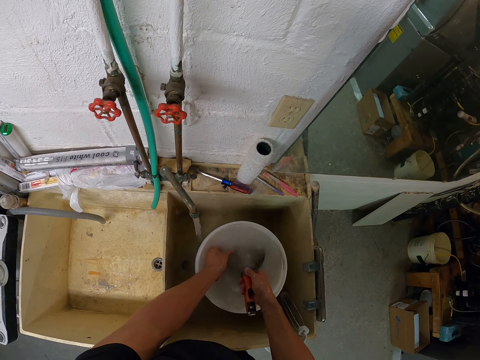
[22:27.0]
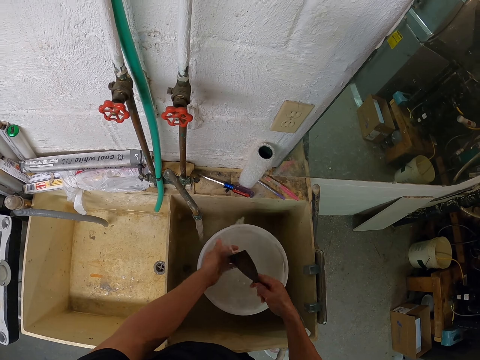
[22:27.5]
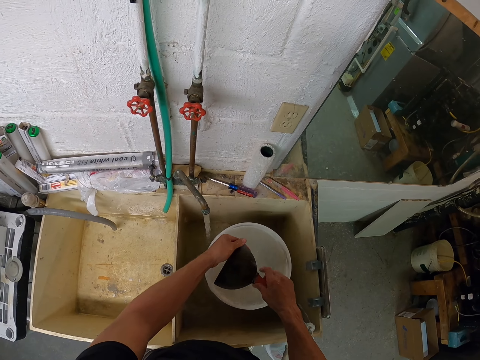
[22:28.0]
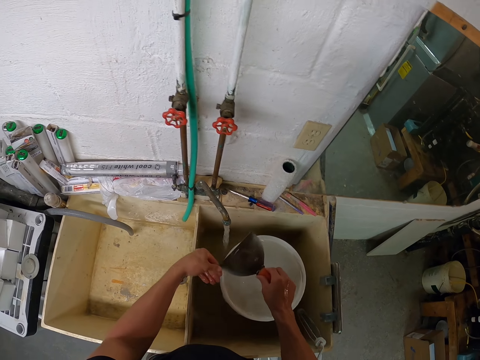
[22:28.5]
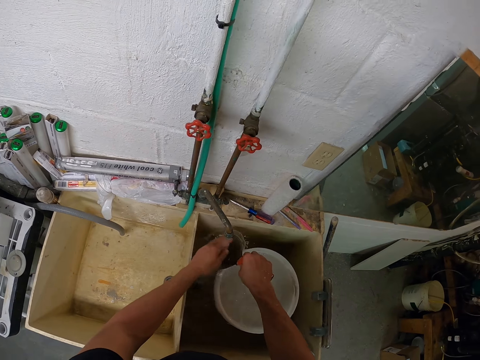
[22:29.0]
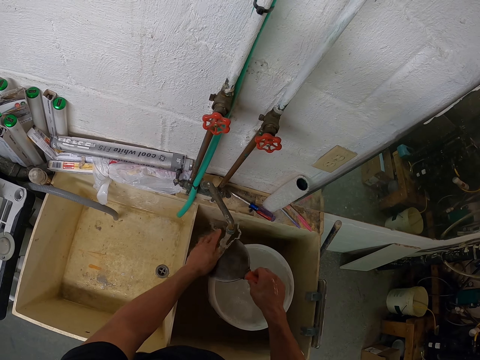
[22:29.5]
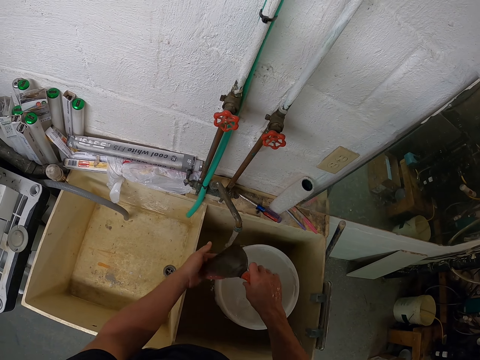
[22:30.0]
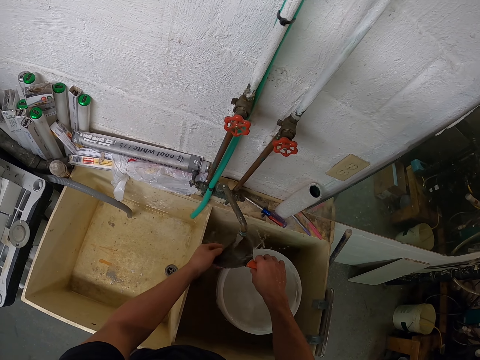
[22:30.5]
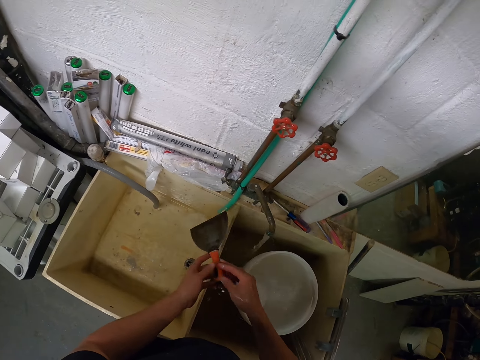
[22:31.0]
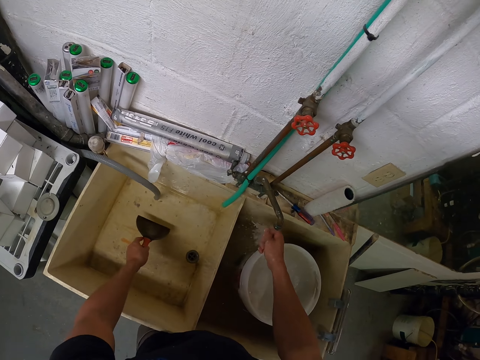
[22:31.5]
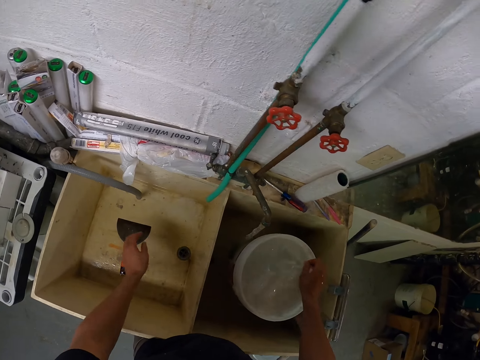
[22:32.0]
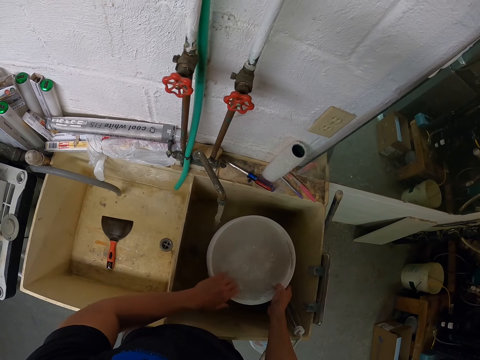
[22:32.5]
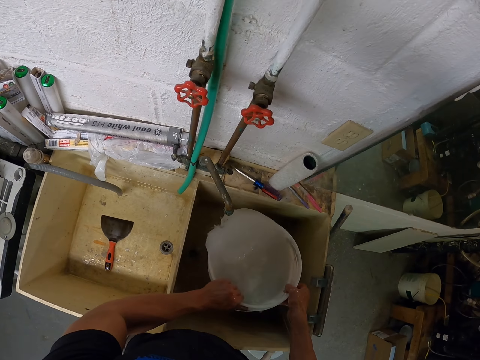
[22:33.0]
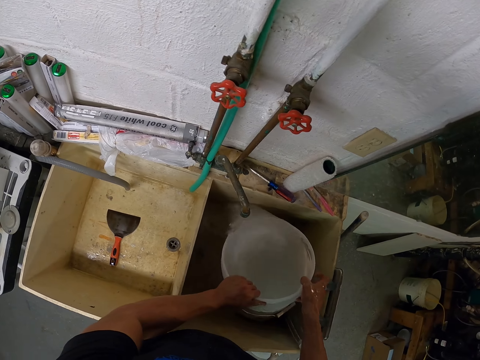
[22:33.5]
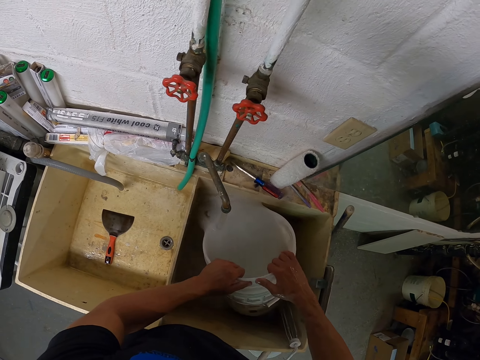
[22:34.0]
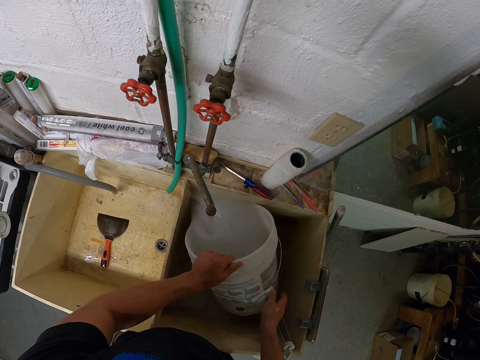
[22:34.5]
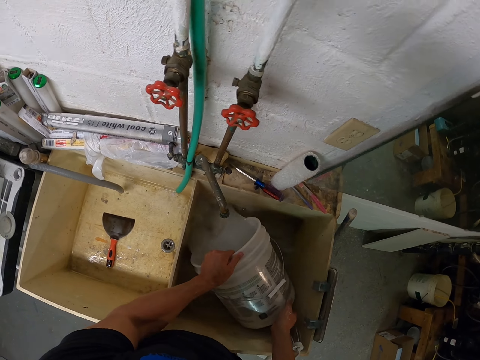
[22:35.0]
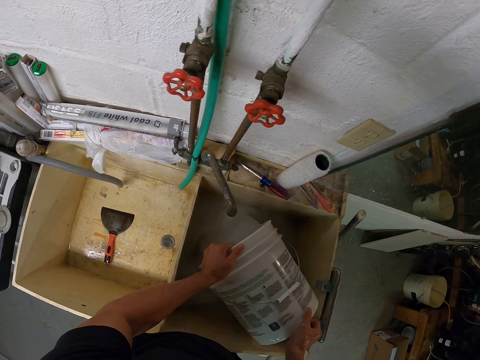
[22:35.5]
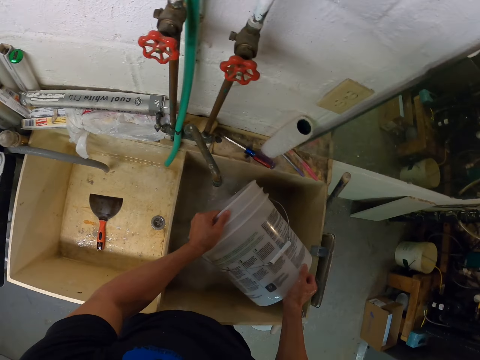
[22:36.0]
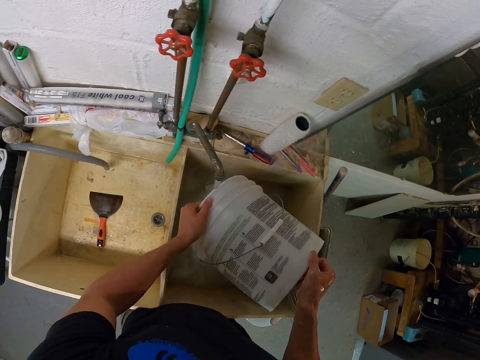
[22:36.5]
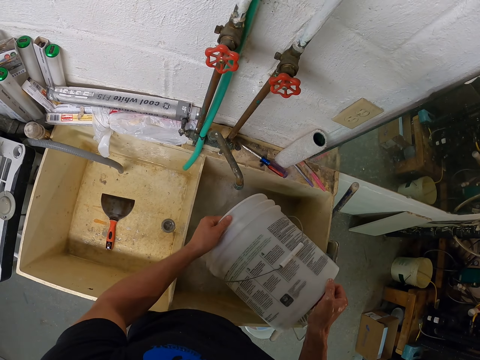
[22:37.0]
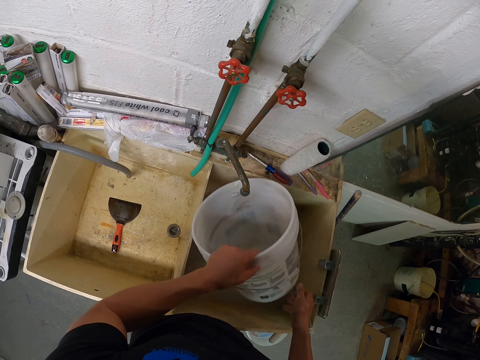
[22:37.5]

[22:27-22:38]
The camera wearer rinses the scraper through the running water. They place the scraper aside in the sink. They pour water from the bucket to the sink. They hold the bottom part of the bucket while pouring water.

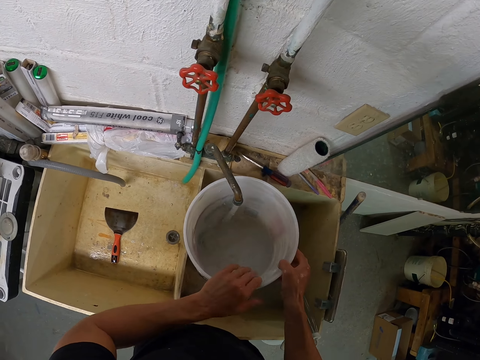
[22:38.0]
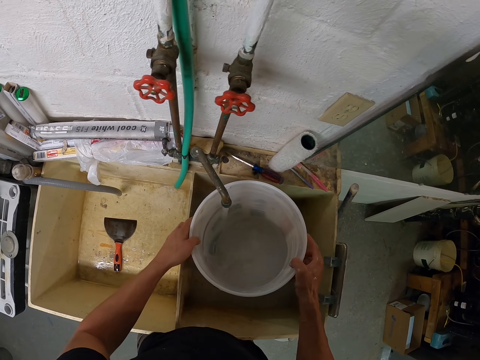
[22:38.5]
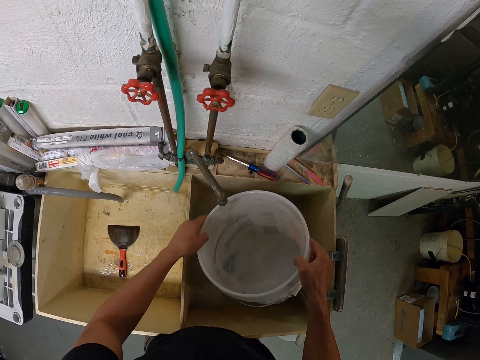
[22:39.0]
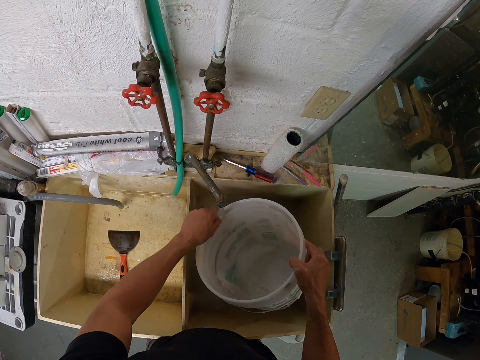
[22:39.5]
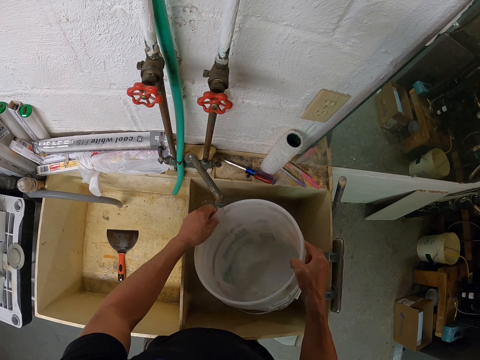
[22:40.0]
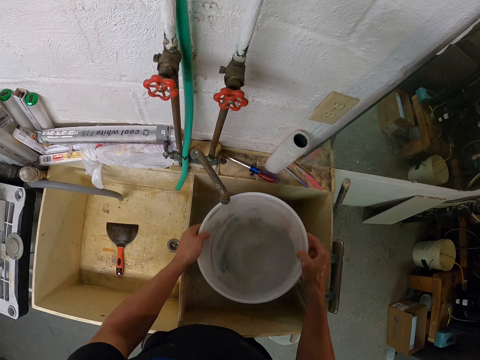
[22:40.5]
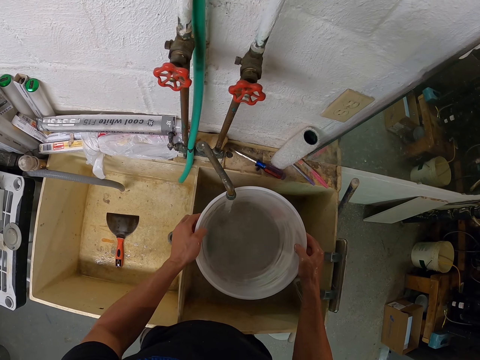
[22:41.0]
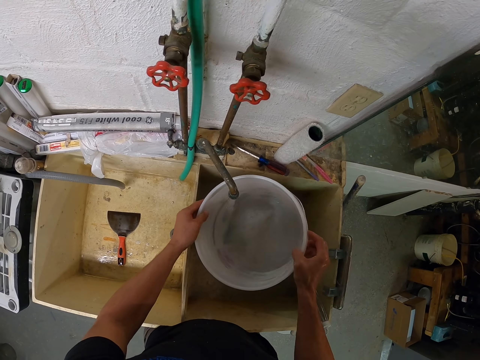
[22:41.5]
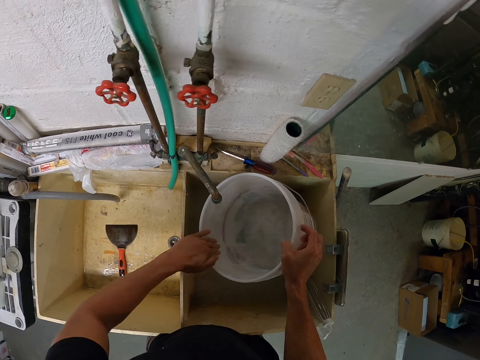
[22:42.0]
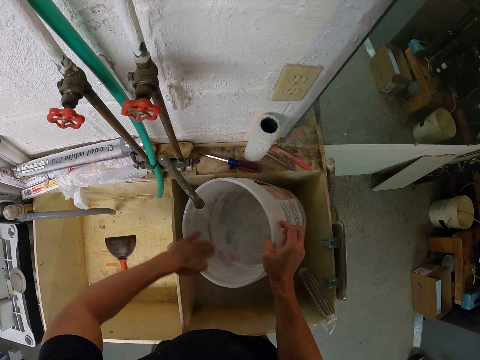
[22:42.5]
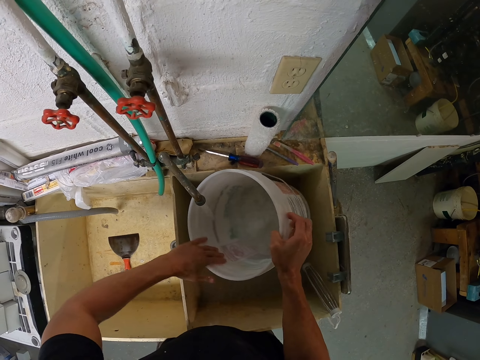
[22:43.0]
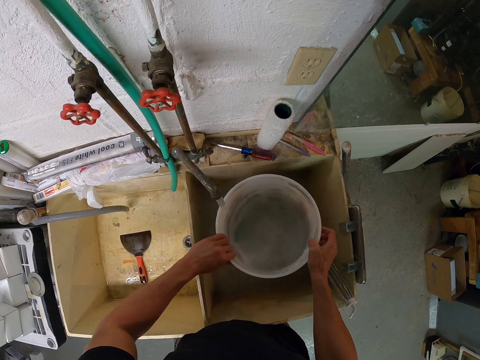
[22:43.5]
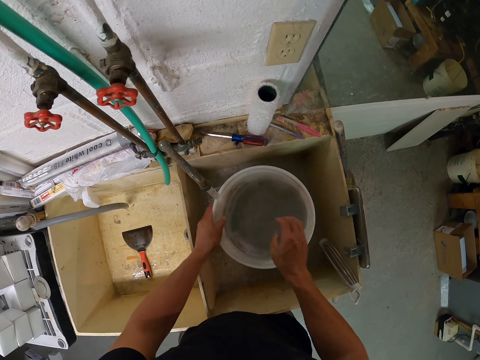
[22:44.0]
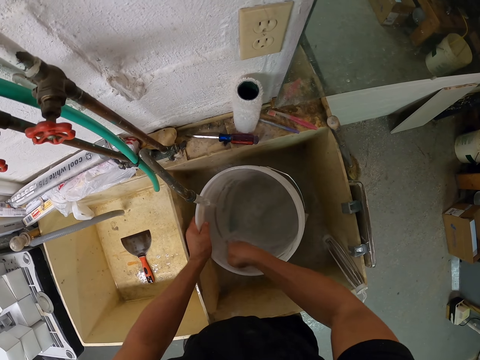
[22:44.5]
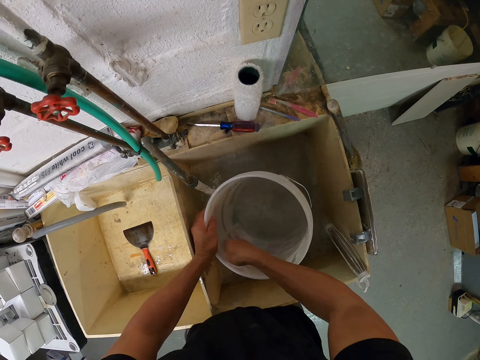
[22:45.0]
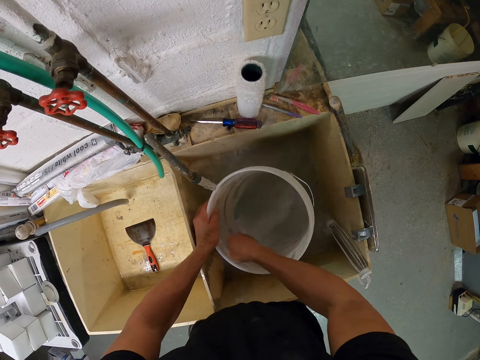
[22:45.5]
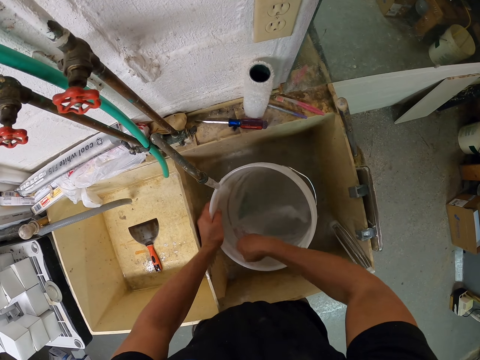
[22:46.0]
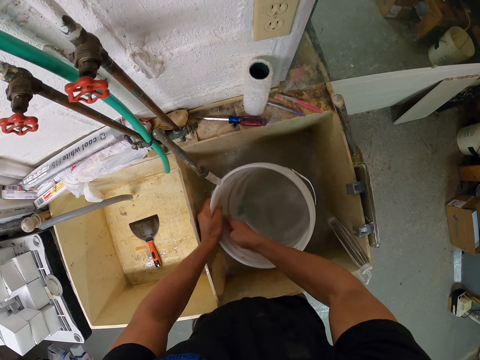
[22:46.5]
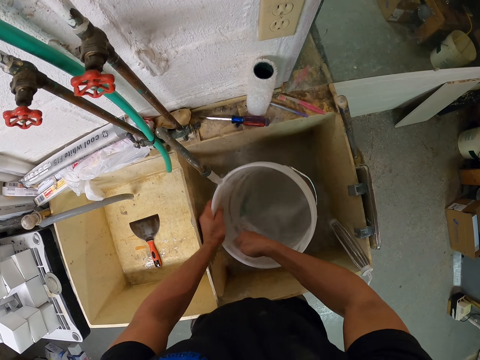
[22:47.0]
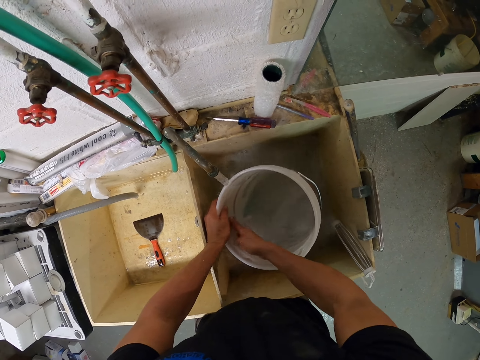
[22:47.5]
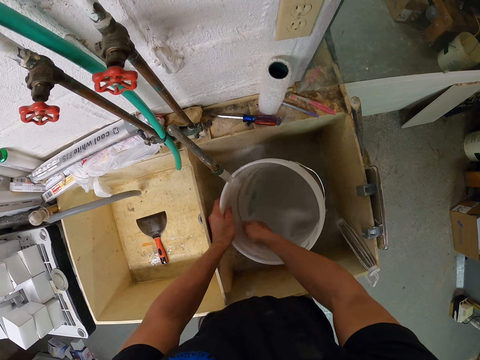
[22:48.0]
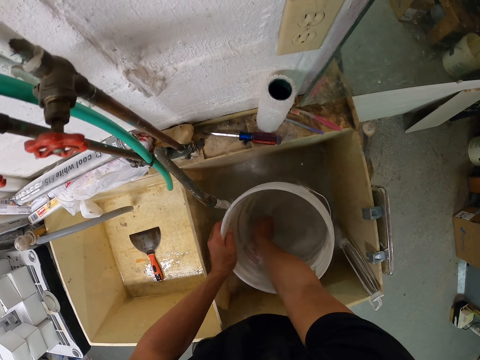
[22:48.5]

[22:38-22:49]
The camera wearer fetches water into the bucket to remove the paint. He scrubs the bucket with his hand to remove the paint off.

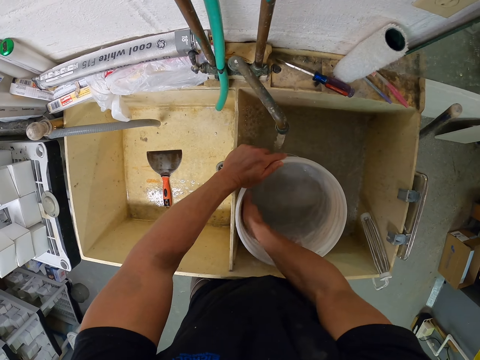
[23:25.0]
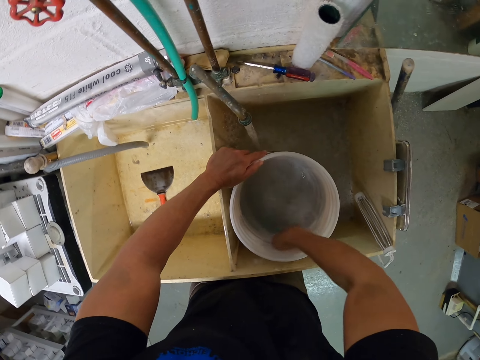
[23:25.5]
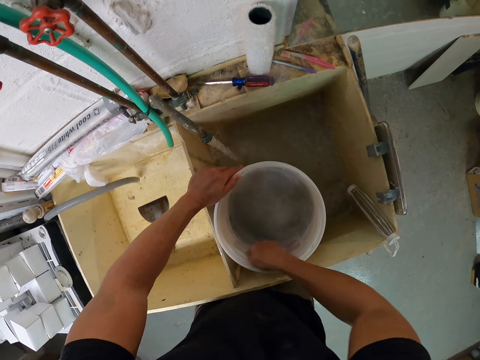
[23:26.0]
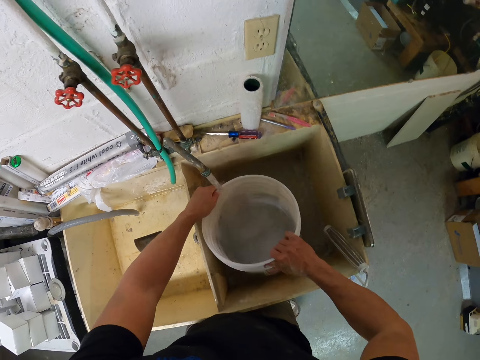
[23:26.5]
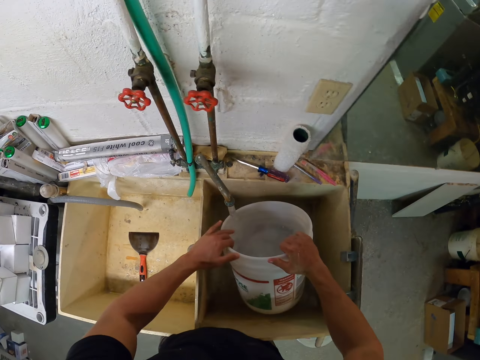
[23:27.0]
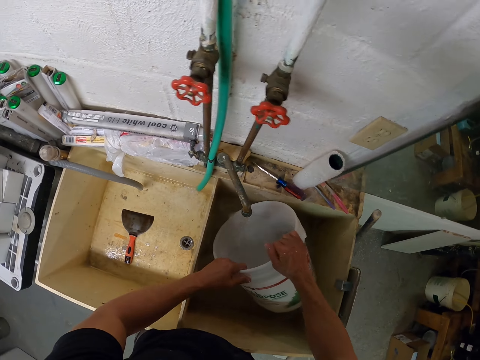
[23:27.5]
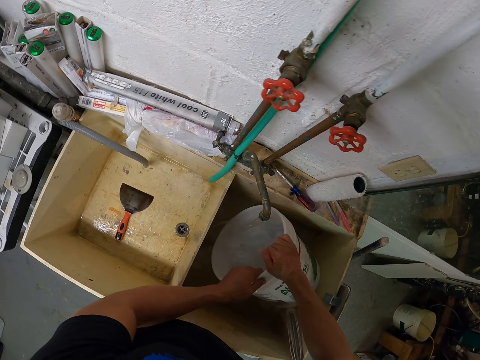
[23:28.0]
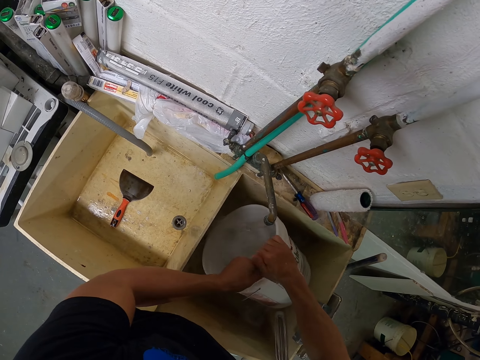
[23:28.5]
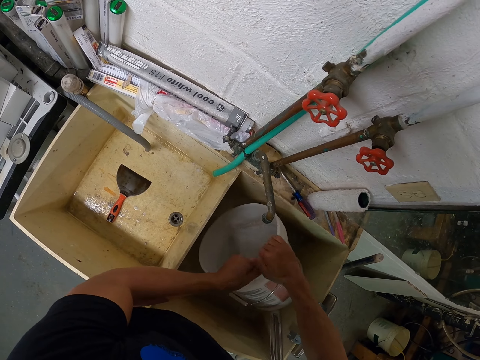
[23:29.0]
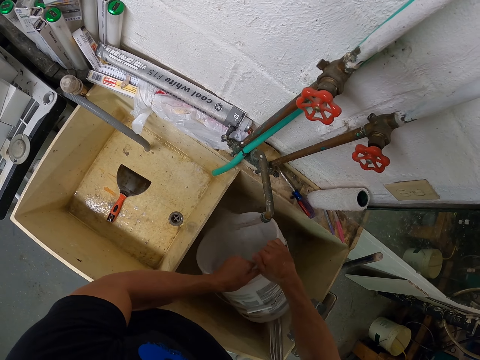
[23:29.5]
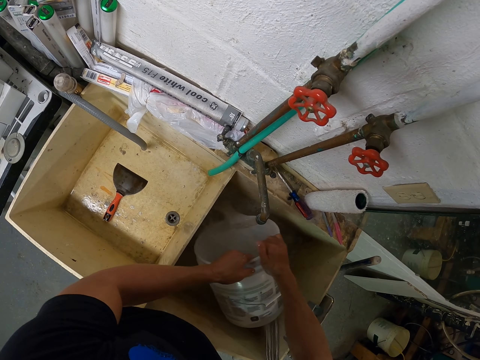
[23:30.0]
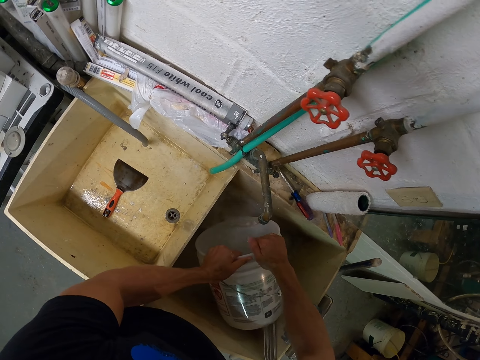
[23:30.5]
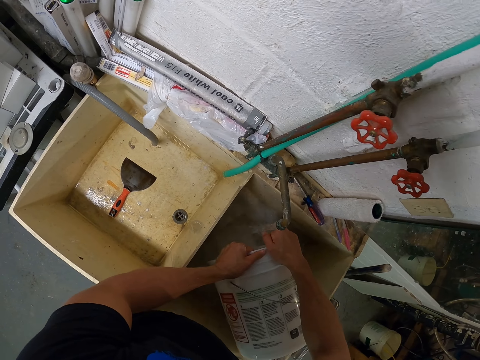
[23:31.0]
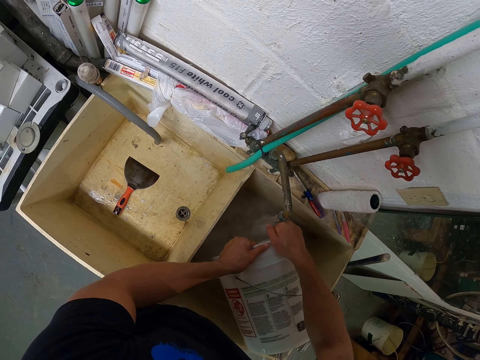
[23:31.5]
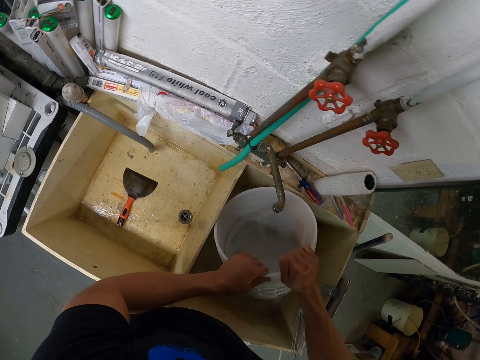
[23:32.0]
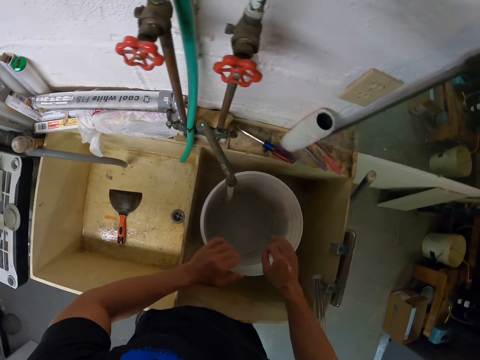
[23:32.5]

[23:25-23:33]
The camera wearer washes the bucket with his hand. He pours the water in the sink. He puts water in the bucket.
